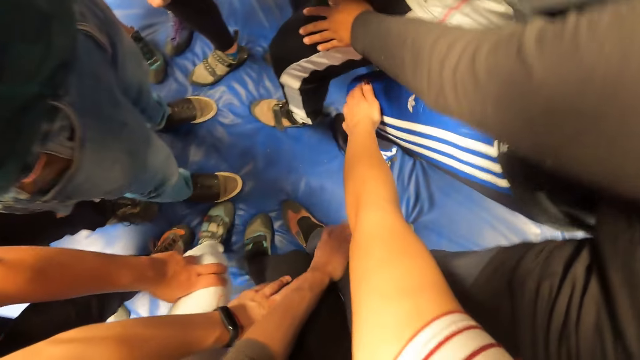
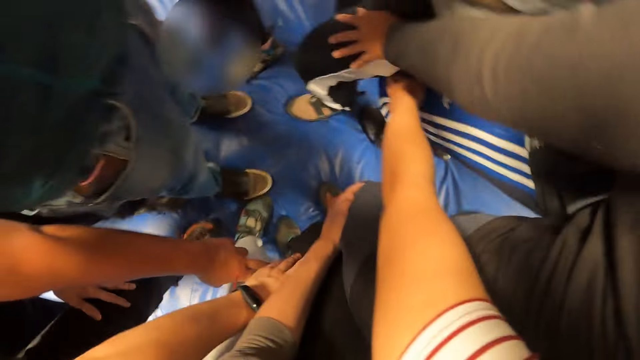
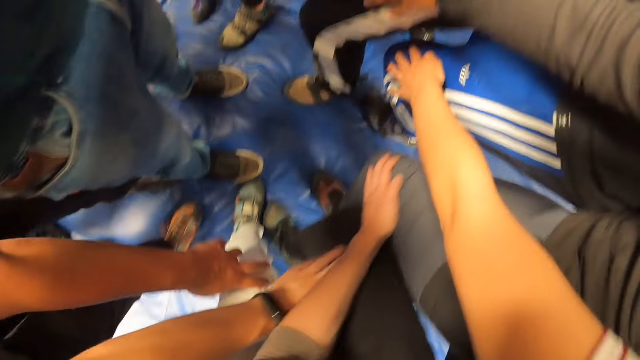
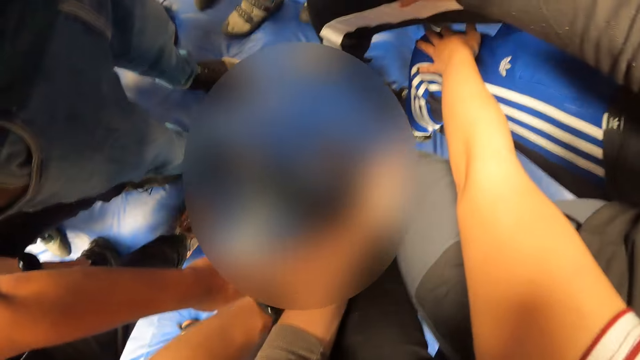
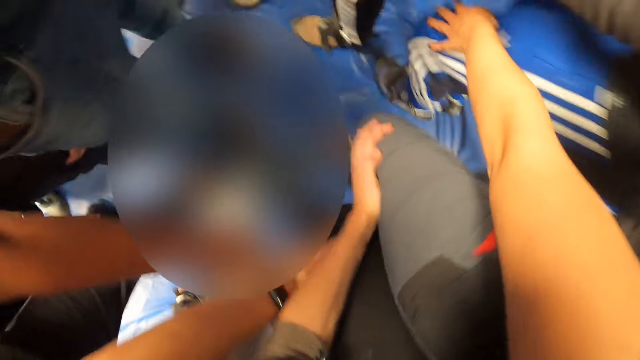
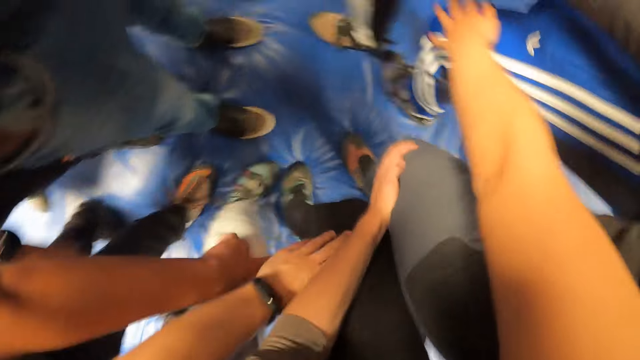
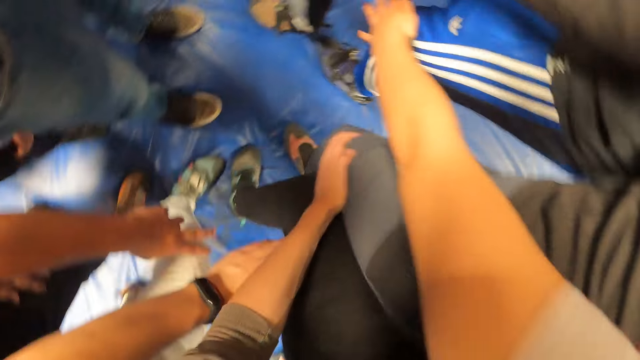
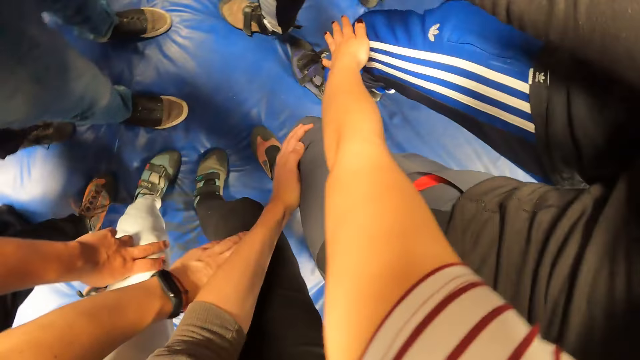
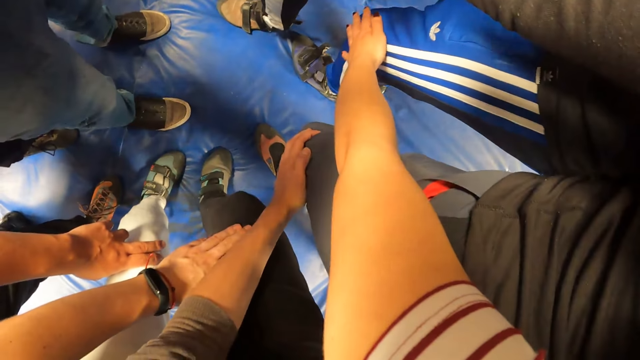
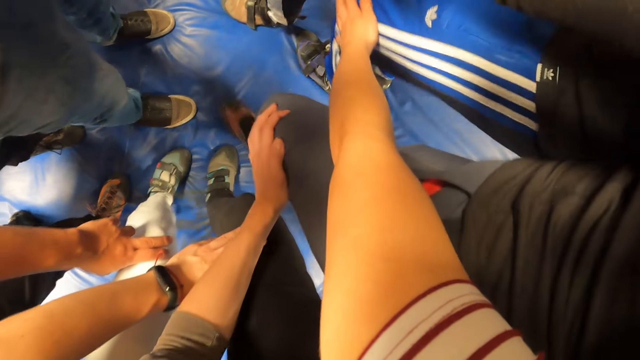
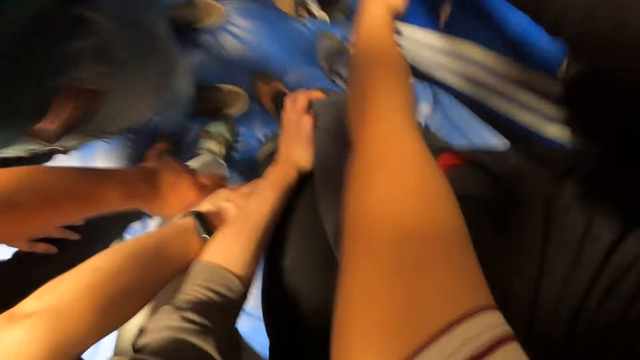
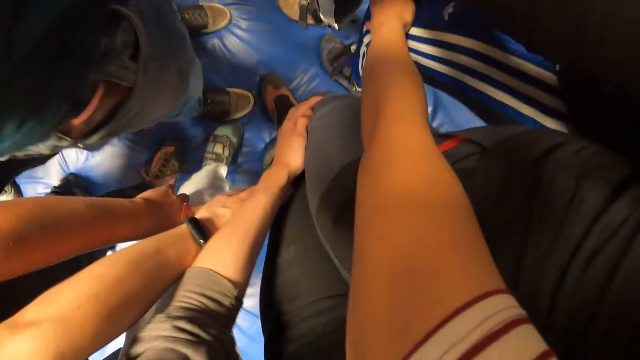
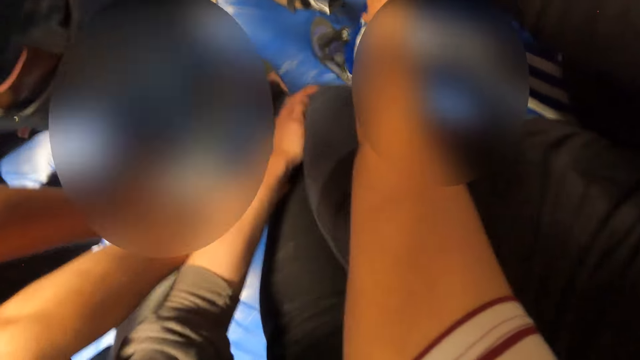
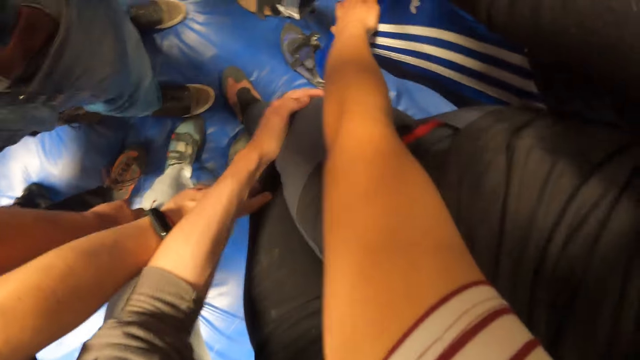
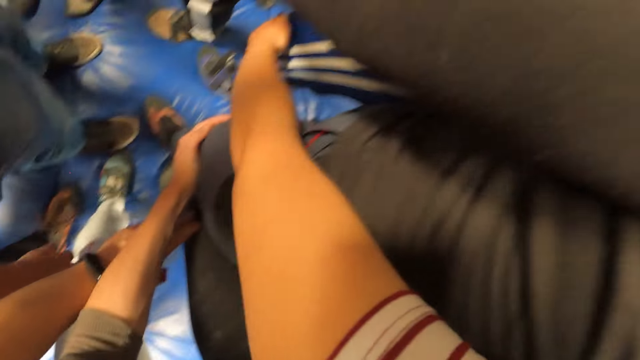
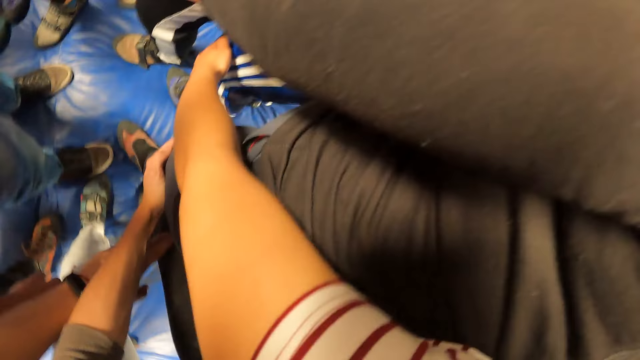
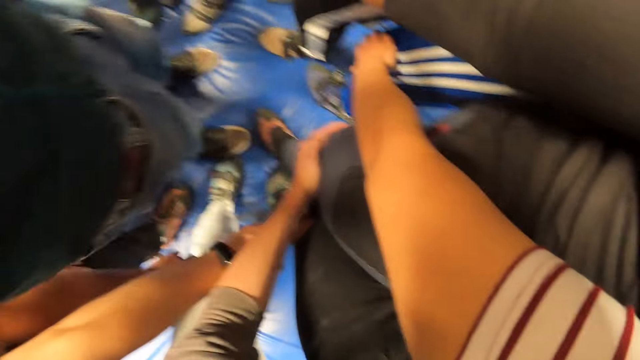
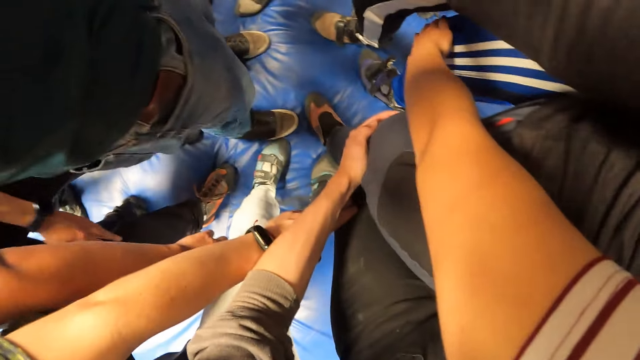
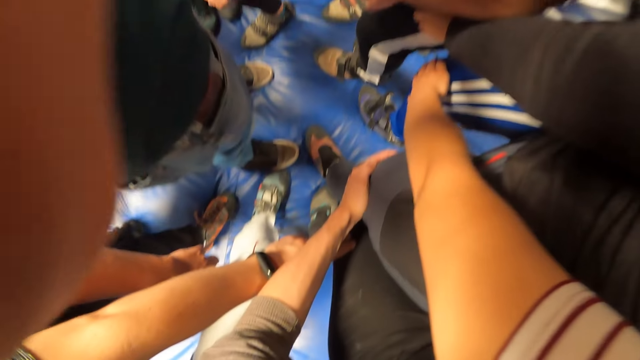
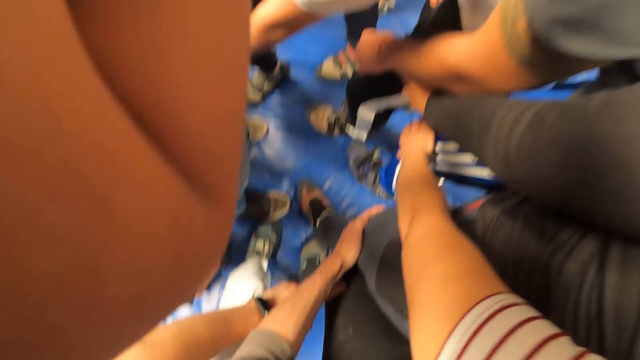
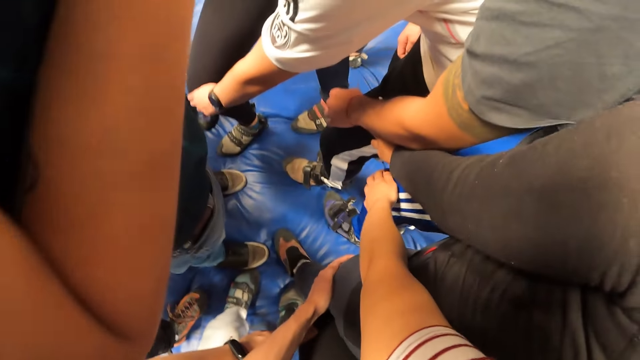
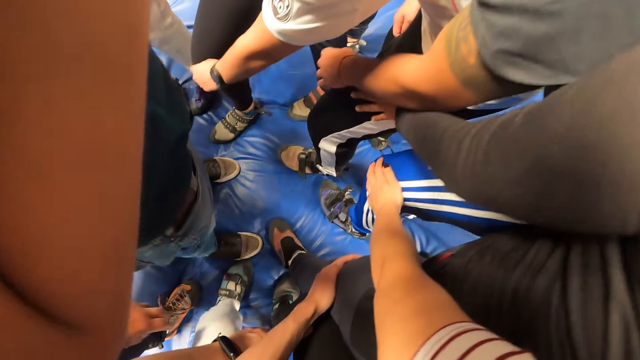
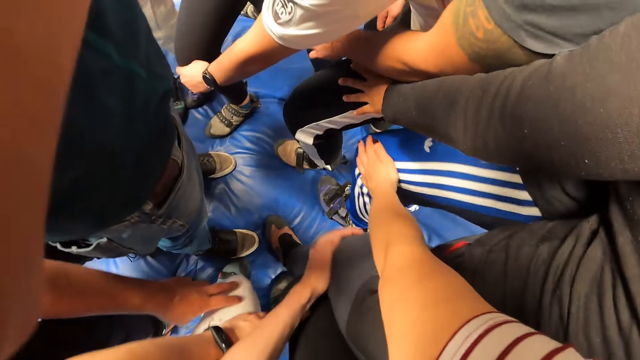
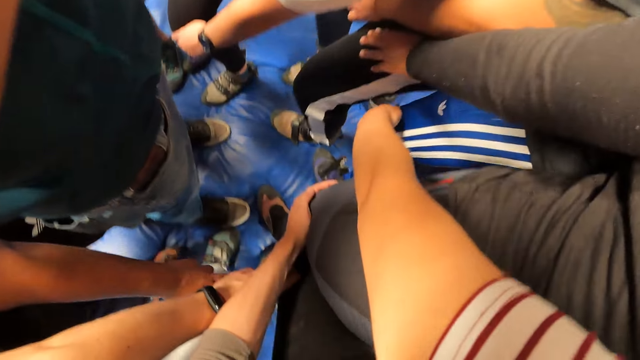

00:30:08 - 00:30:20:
A woman walks around the circle. The camera wearer jumps while holding the woman's leg. They hold the woman's leg.

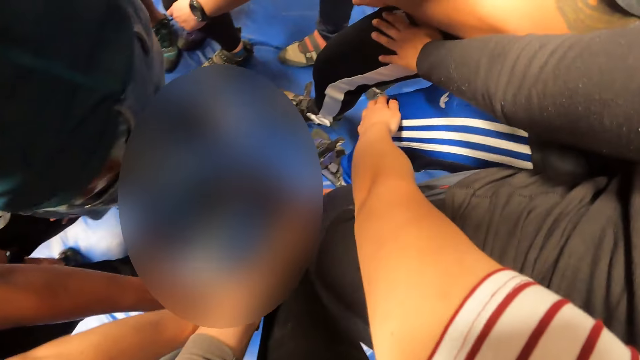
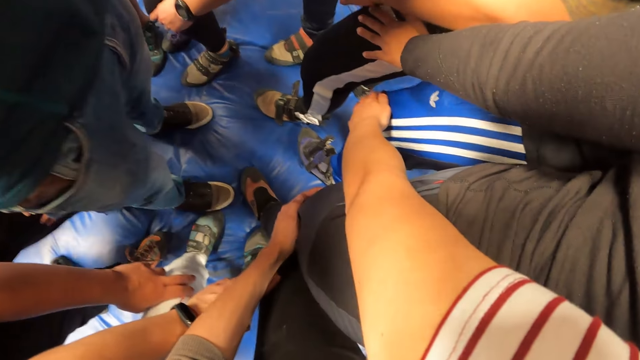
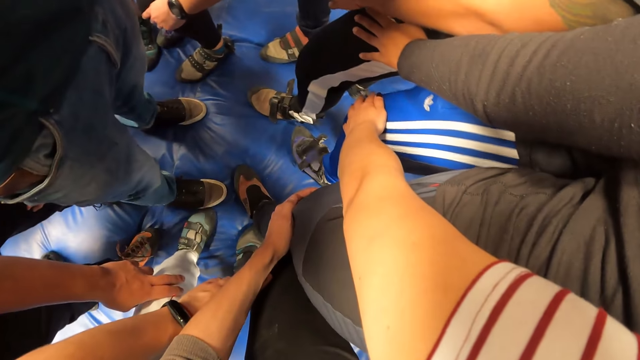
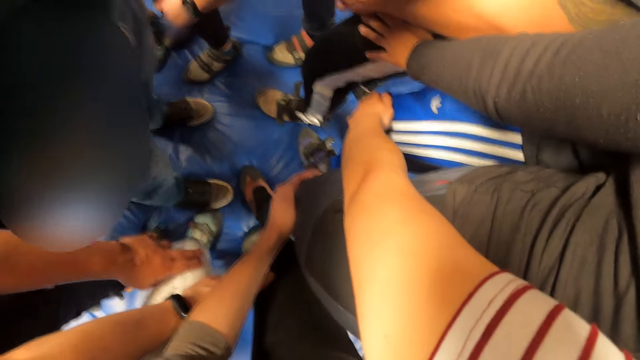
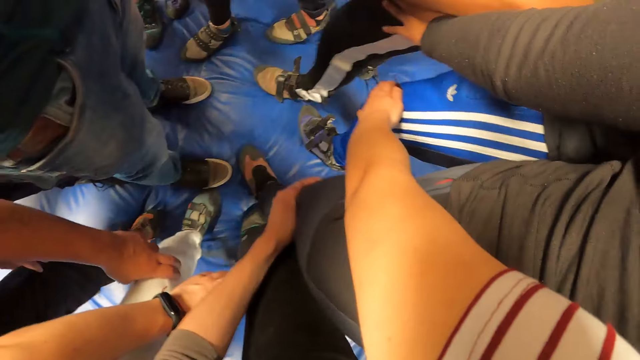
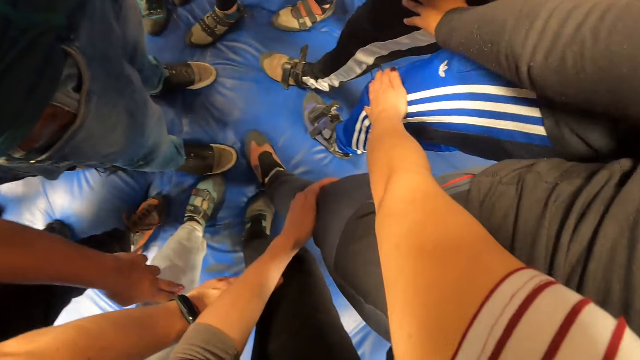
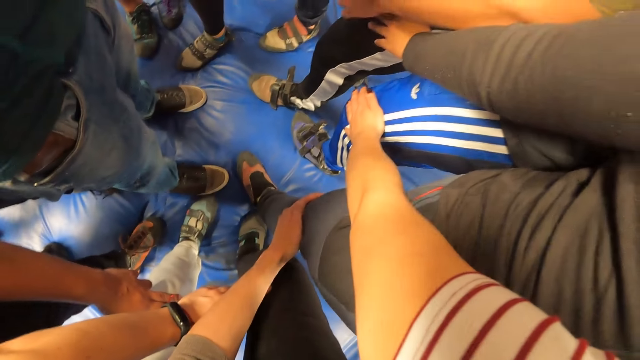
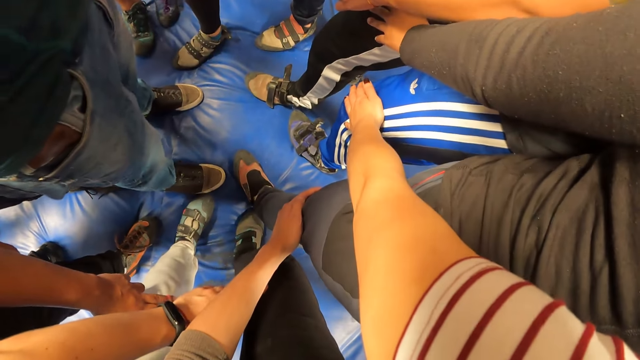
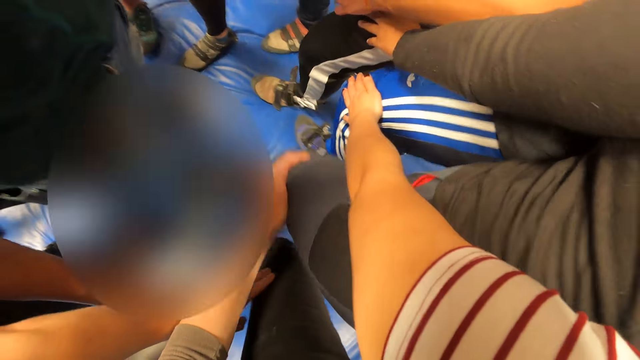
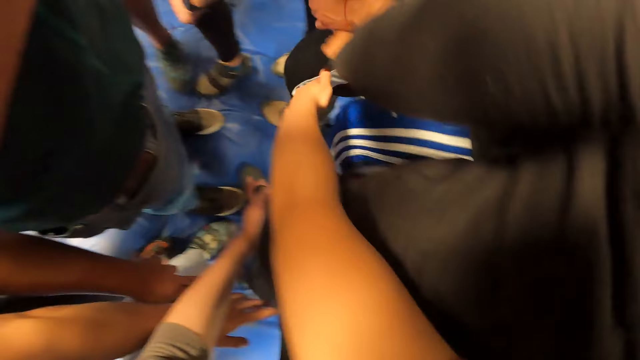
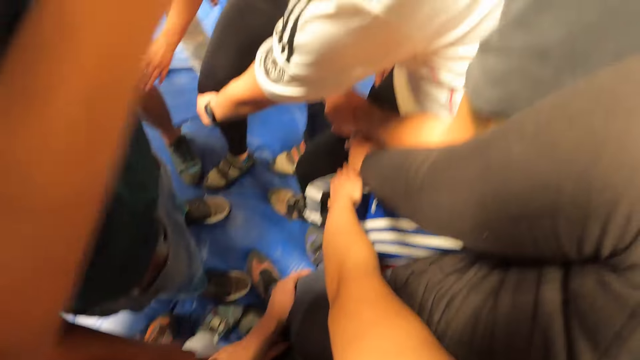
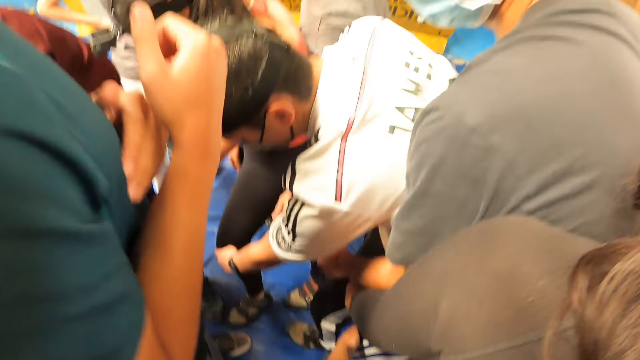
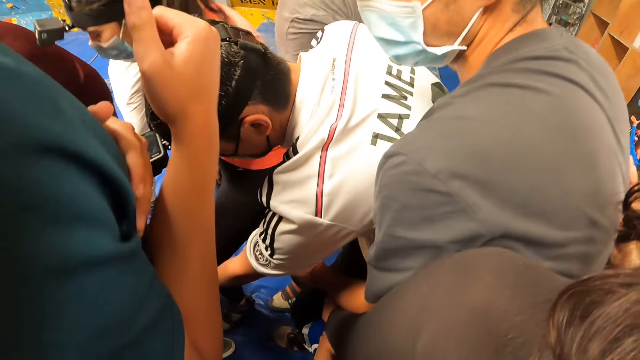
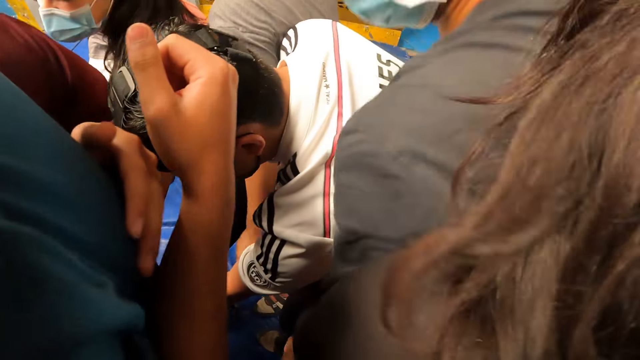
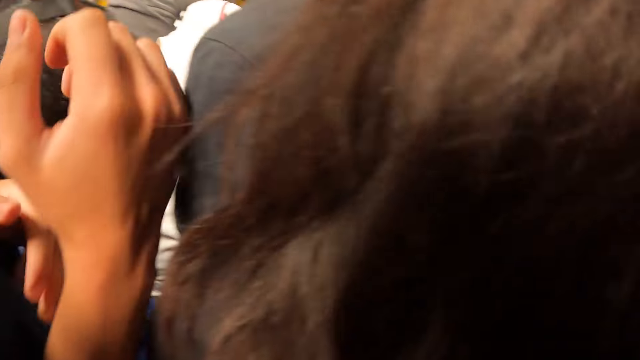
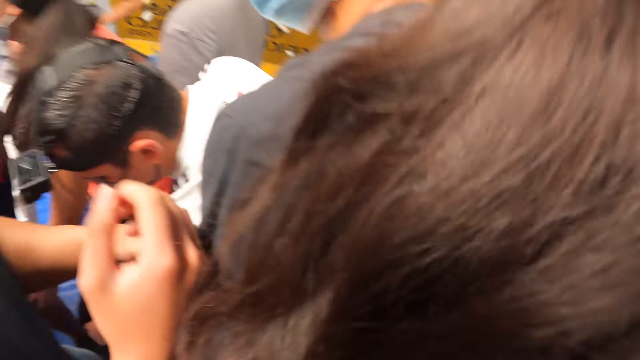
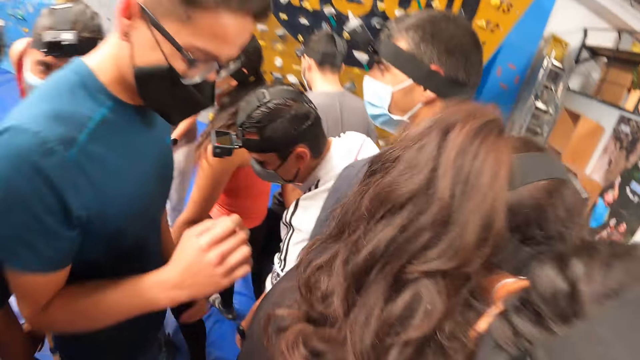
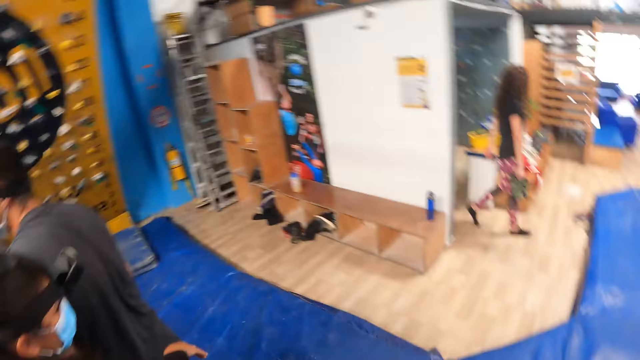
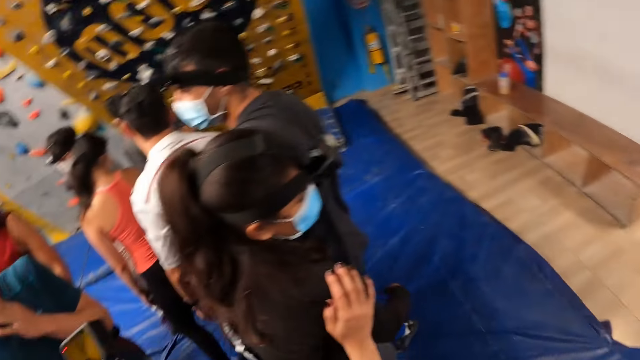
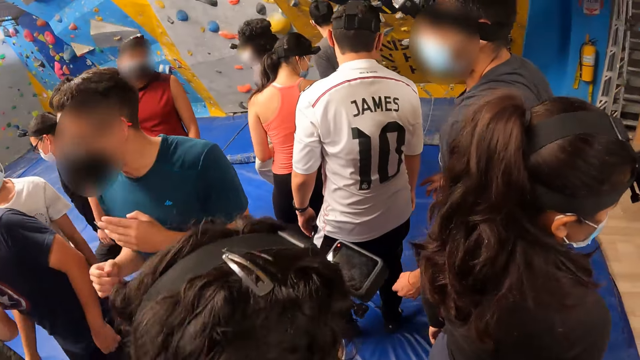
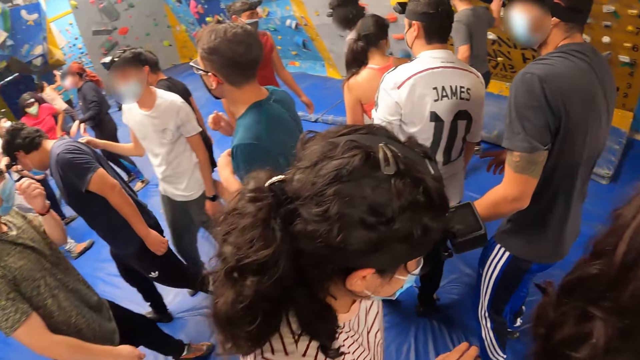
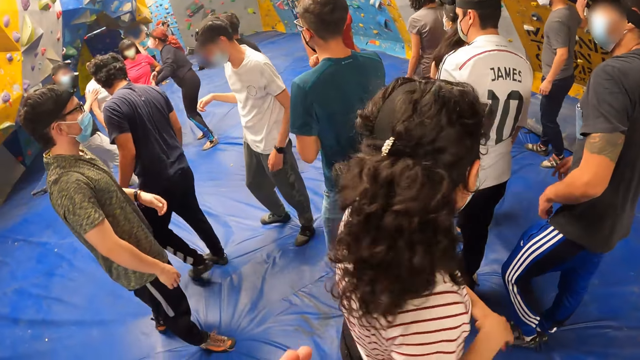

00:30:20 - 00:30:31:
The camera wearer looks around the room.
